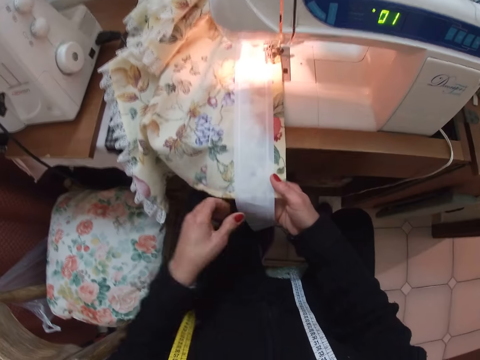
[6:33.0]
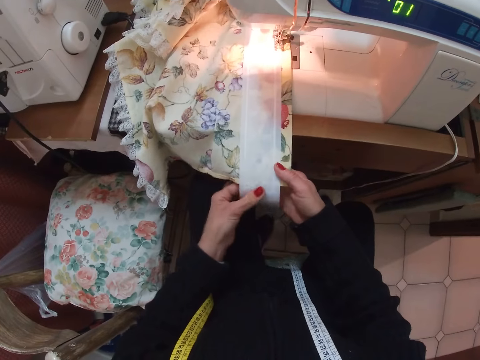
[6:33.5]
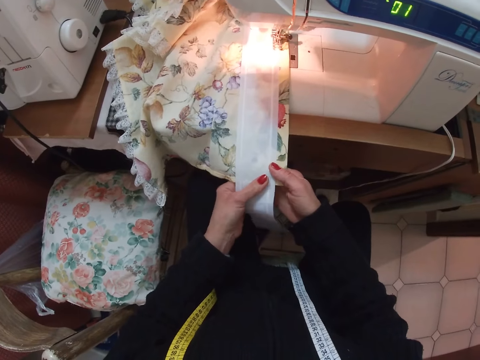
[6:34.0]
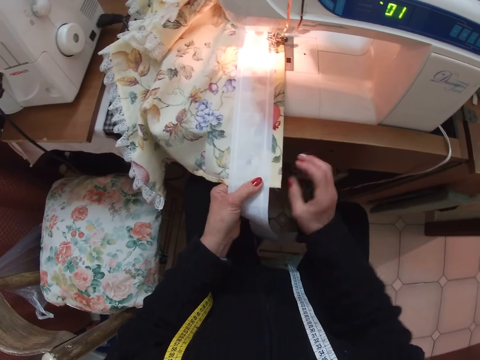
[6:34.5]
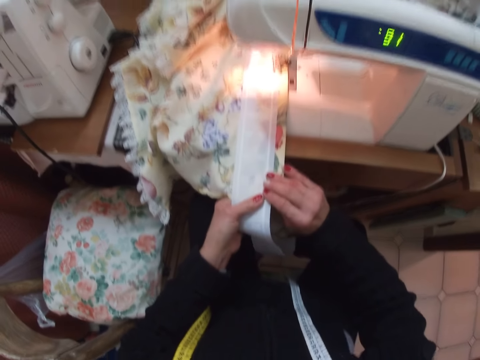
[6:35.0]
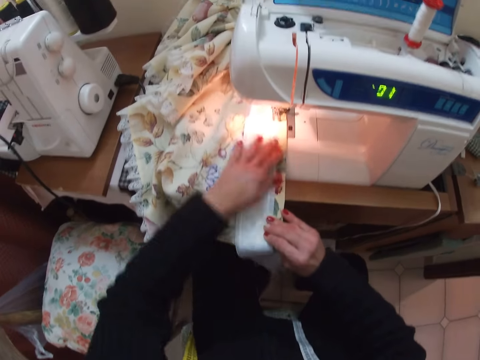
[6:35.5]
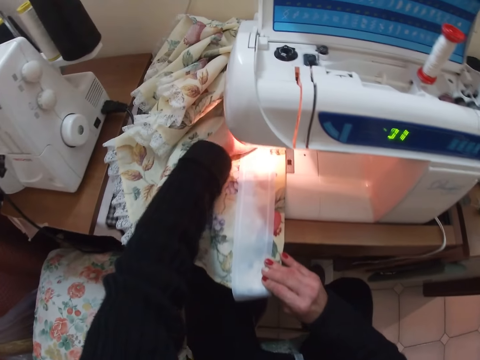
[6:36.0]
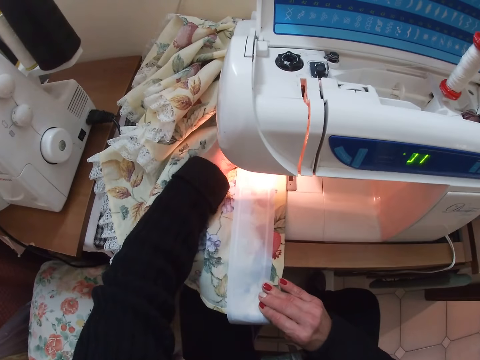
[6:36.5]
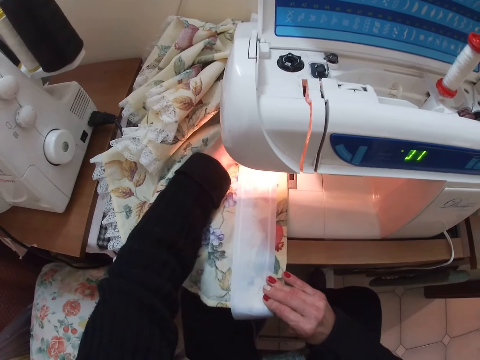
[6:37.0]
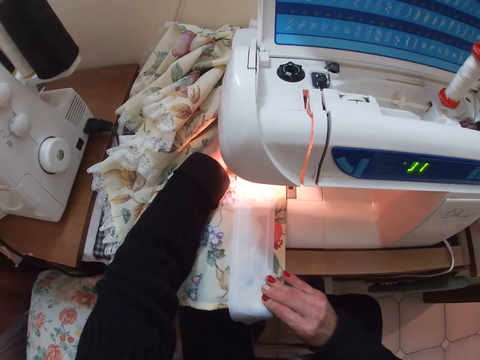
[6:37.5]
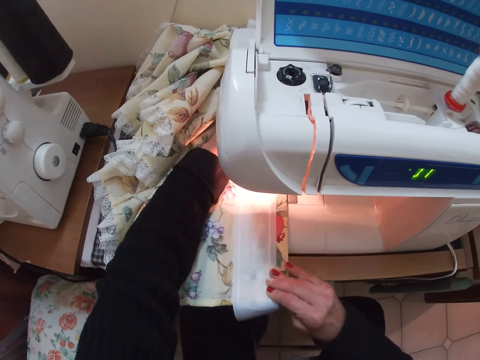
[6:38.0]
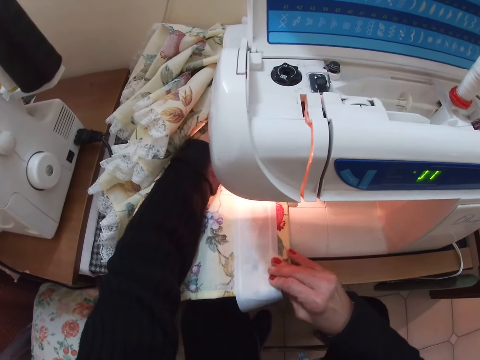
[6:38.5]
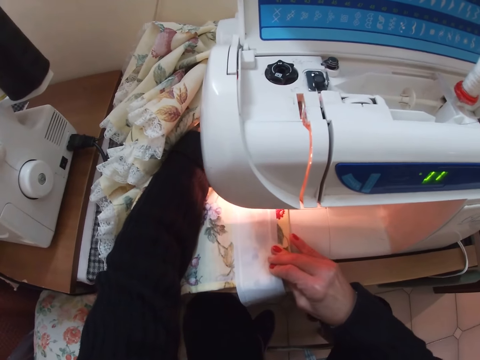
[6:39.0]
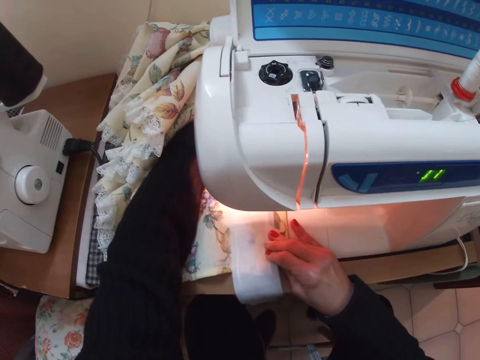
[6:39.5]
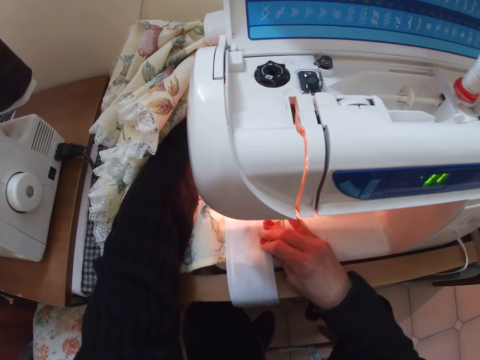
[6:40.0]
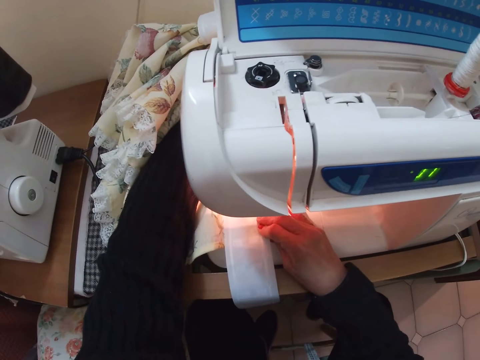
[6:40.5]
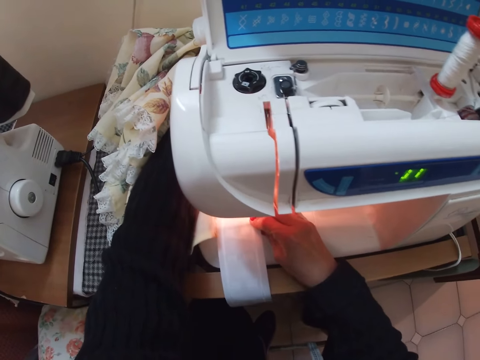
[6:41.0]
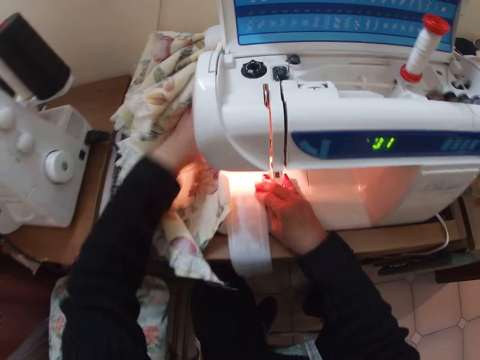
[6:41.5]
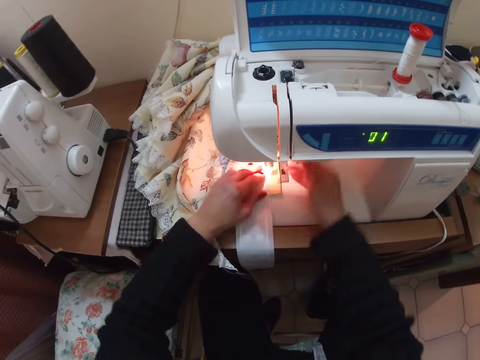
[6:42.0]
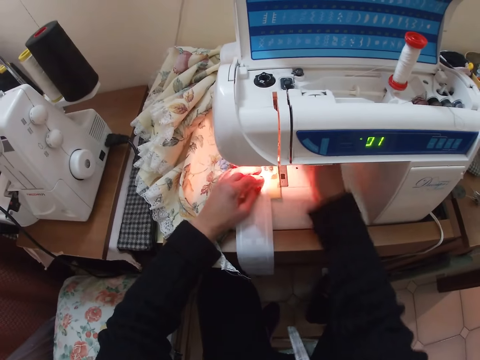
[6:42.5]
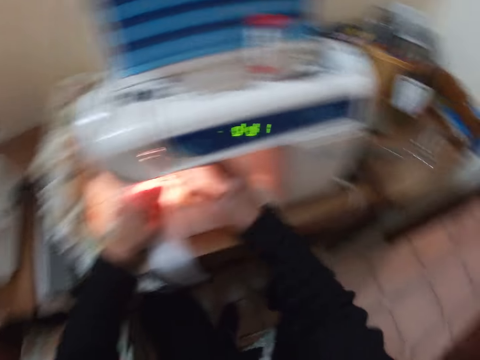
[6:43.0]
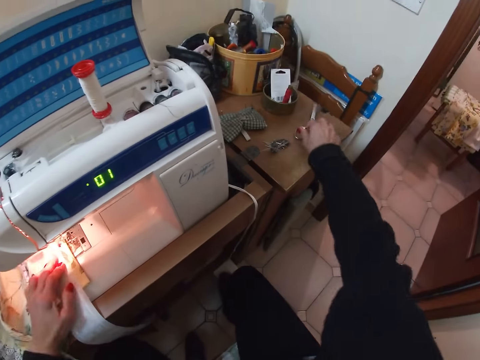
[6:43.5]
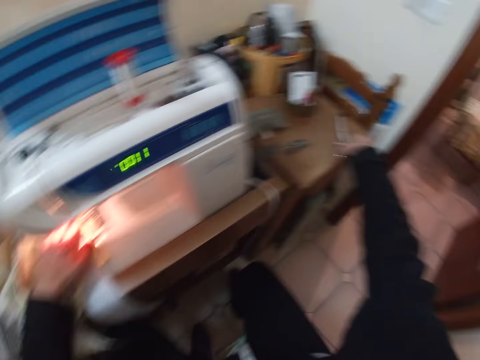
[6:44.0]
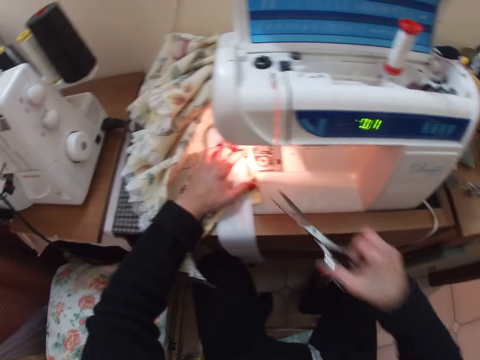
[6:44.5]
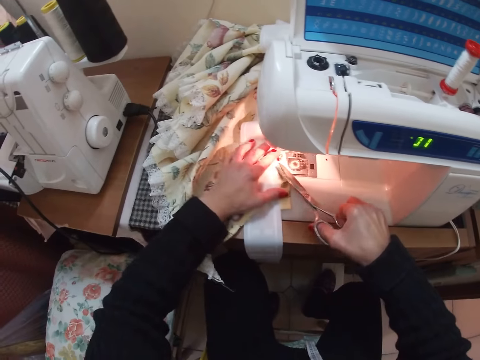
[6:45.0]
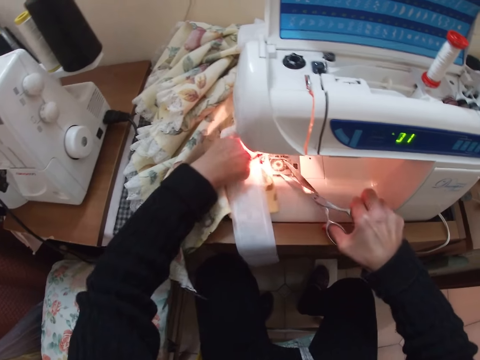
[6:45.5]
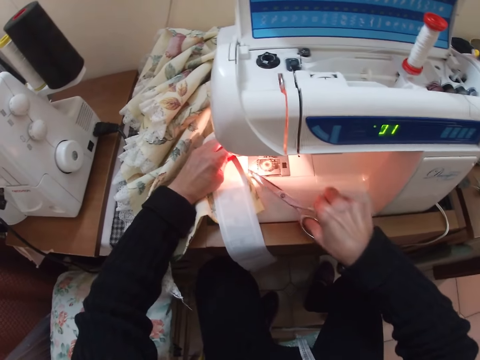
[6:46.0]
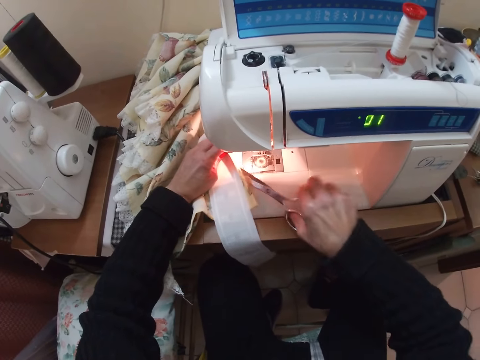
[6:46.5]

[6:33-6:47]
The camera wearer aligns the piece of cloth on the fabric with both her hands. She sews the fabric and the piece of cloth with the sewing machine. She places her right hand under the machine. She picks up a pair of scissors from the table with her right hand. She cuts the threads from the fabric with the scissors in her right hand.

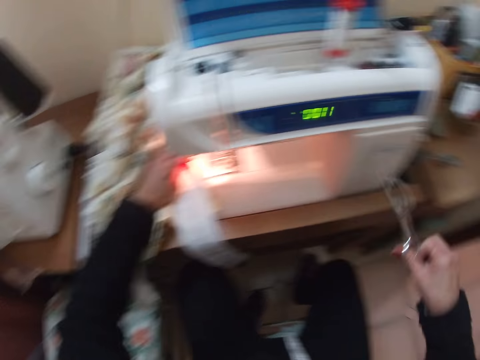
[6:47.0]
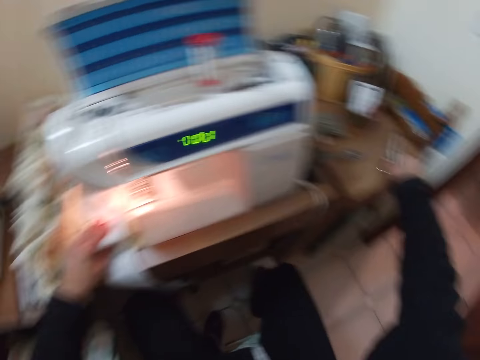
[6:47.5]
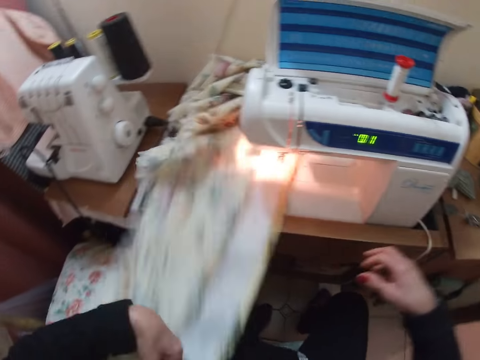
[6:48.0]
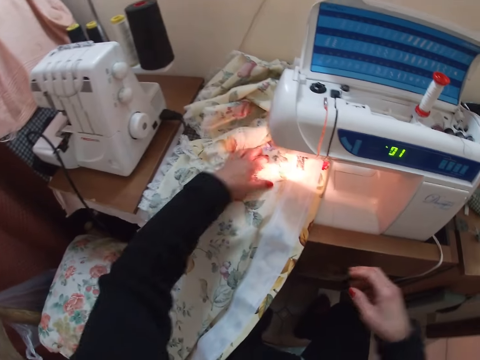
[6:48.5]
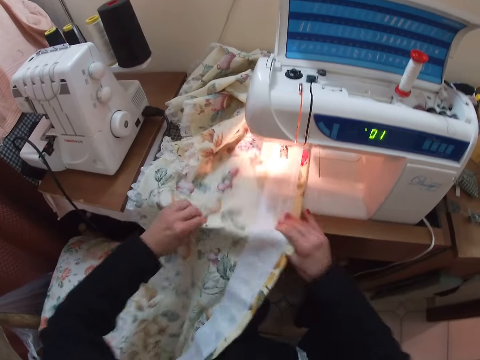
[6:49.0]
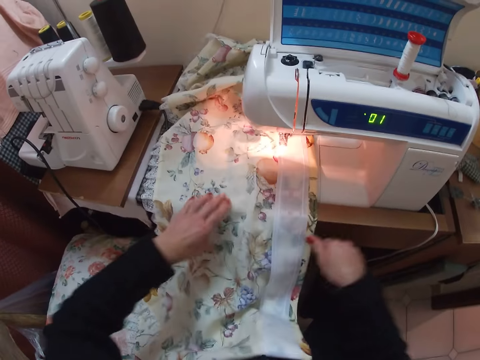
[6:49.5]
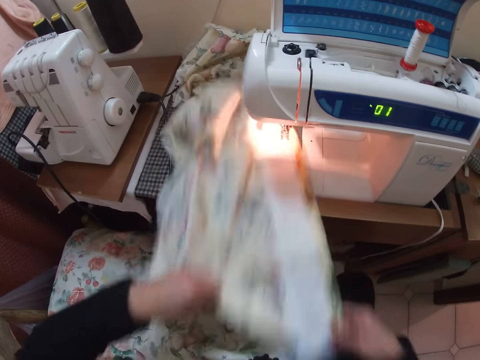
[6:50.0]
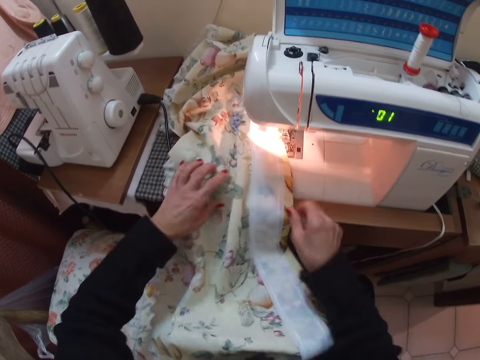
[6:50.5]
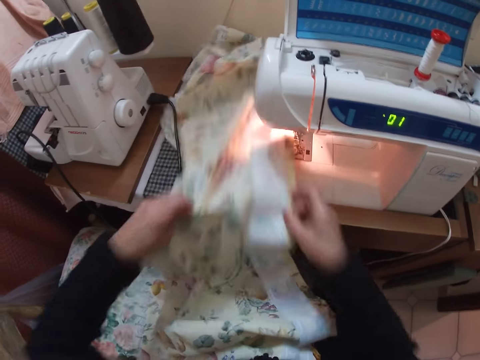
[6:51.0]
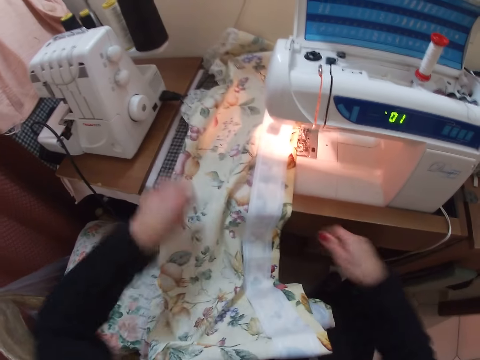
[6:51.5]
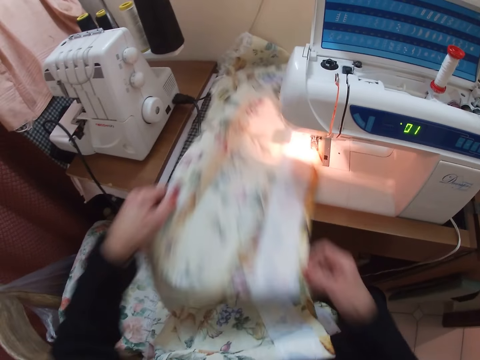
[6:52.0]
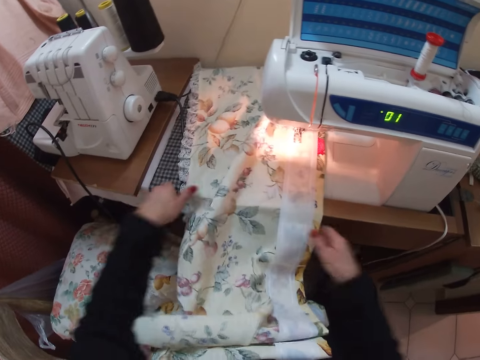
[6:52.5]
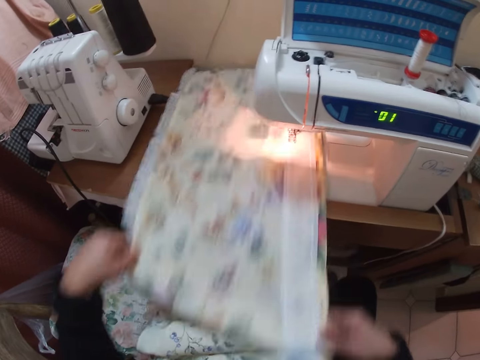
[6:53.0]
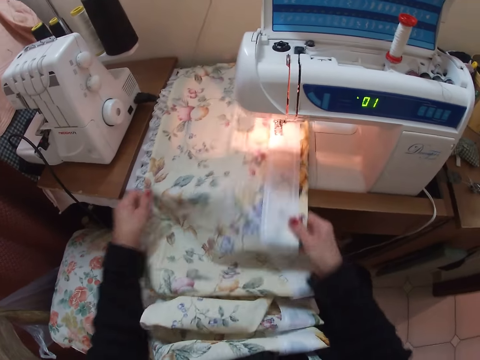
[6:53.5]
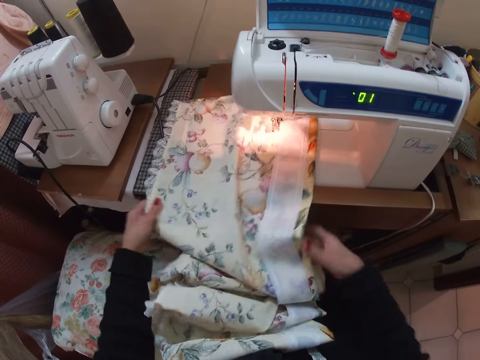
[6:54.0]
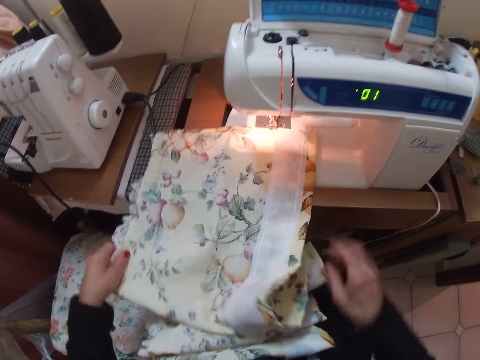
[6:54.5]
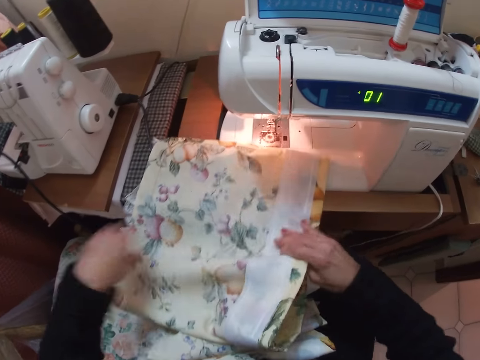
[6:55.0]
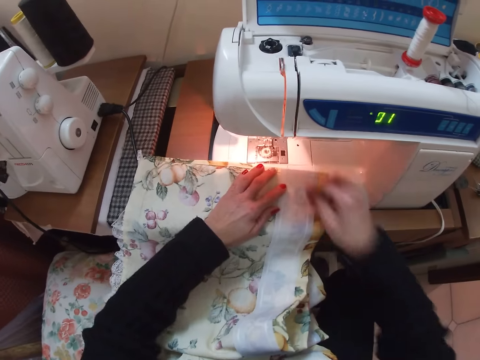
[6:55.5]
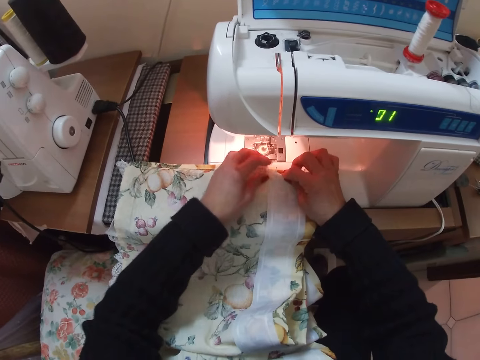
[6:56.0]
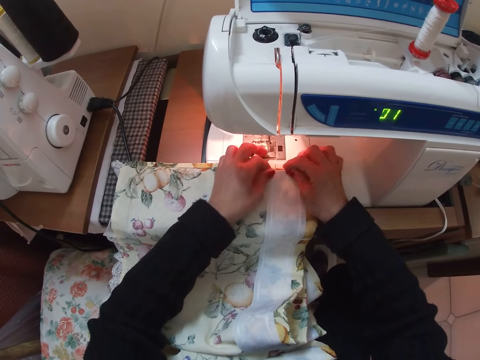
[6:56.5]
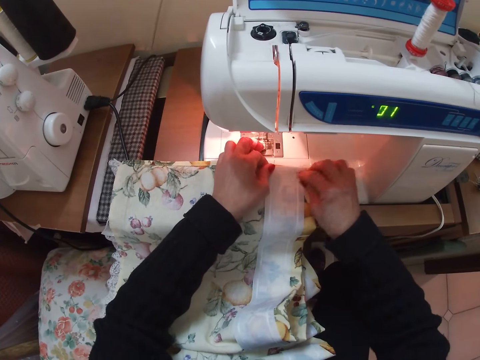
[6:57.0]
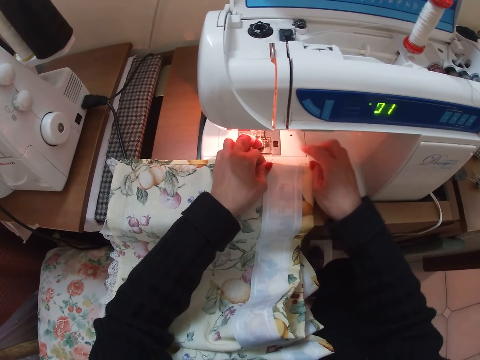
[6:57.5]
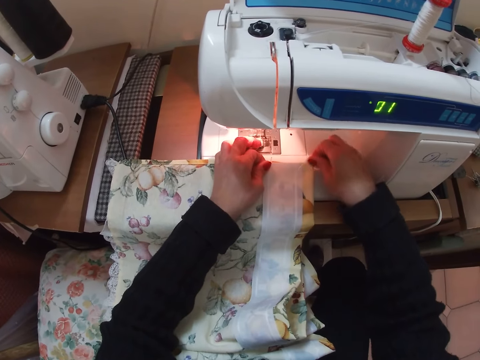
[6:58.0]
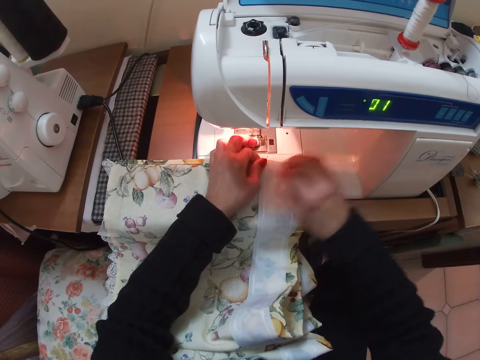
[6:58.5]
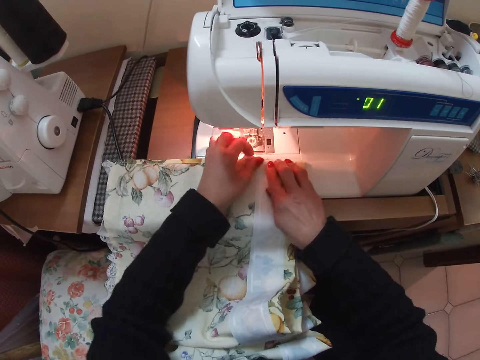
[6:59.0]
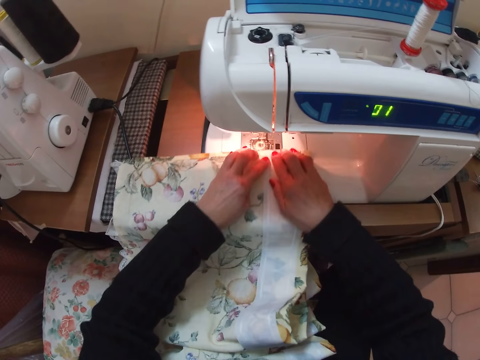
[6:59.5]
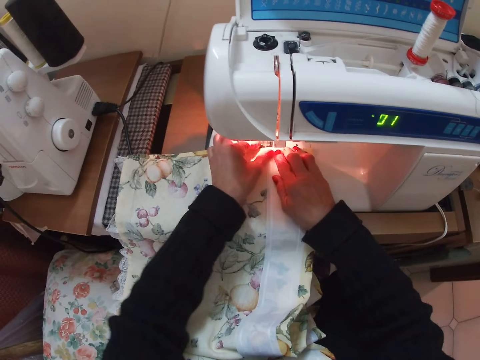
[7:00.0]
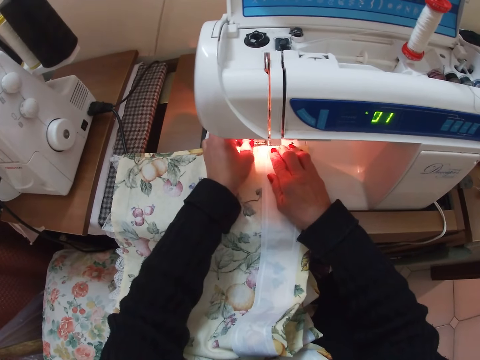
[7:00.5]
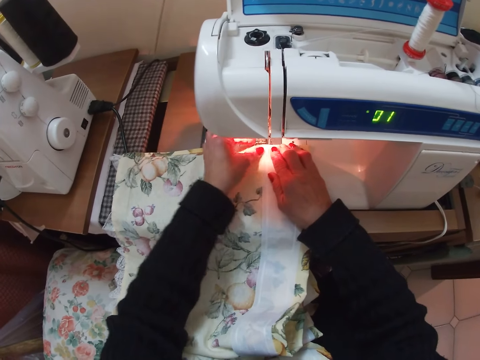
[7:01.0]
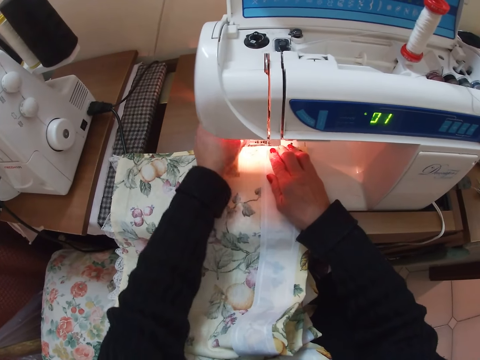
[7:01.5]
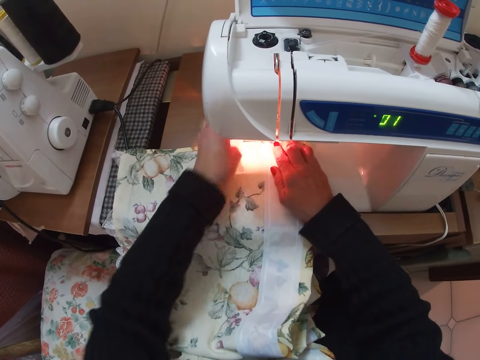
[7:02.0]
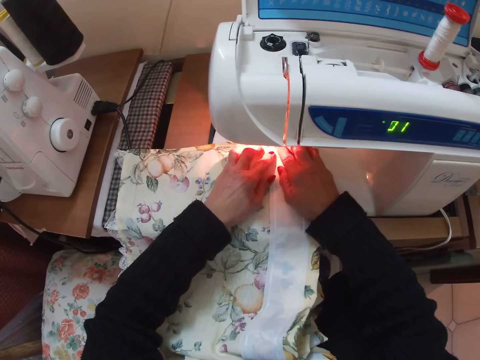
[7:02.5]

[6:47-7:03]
The camera wearer places the scissors on the table. She pulls the fabric from the machine with her left hand. She pulls the fabric from the machine with both her hands. She holds the edge of the fabric with both her hands. She places the fabric under the machine. She adjusts the cloth.
